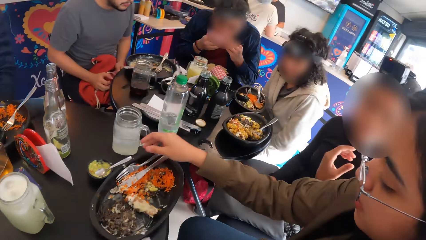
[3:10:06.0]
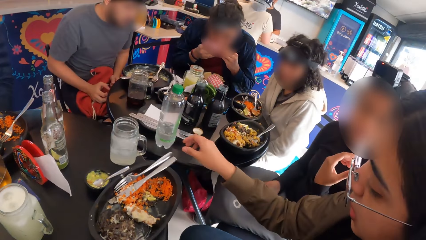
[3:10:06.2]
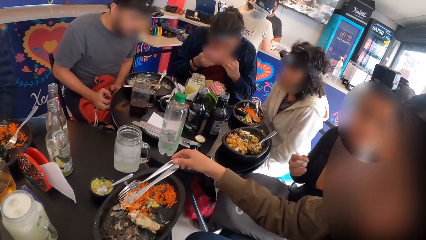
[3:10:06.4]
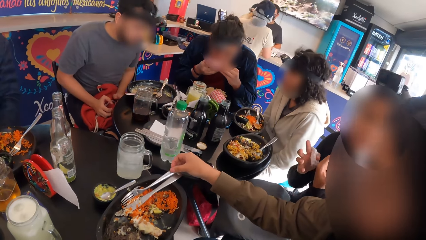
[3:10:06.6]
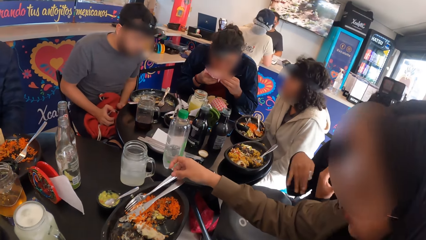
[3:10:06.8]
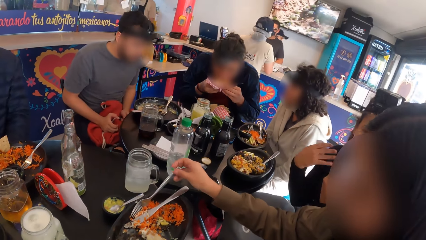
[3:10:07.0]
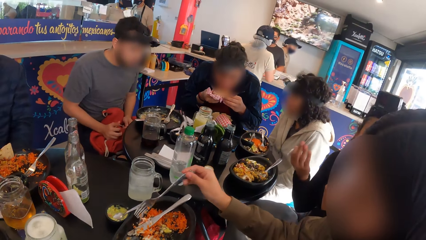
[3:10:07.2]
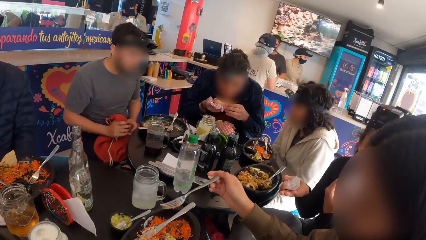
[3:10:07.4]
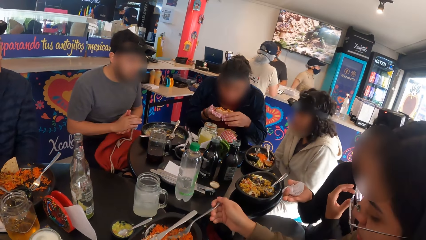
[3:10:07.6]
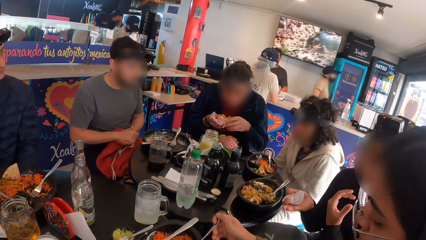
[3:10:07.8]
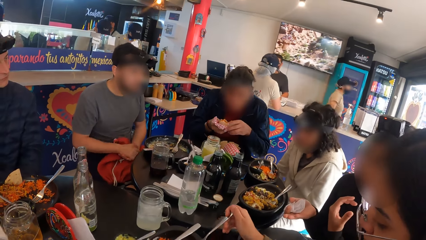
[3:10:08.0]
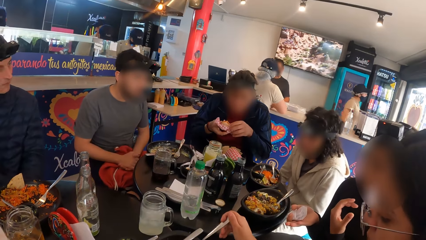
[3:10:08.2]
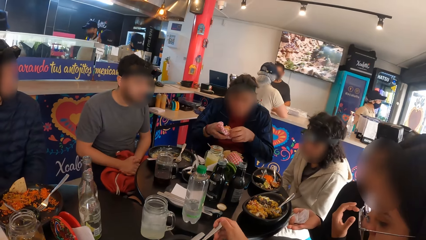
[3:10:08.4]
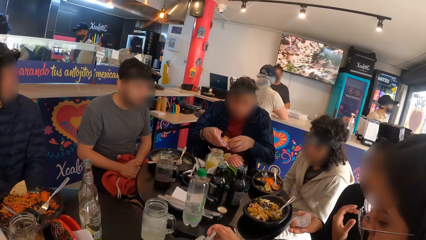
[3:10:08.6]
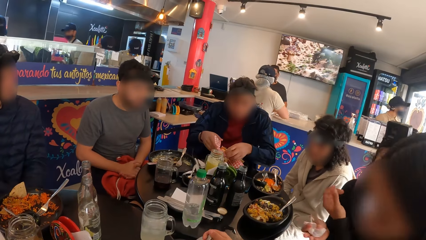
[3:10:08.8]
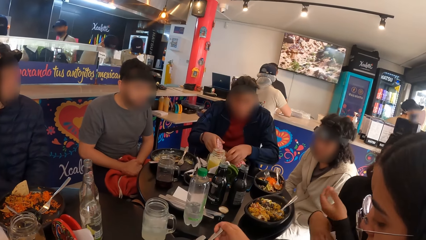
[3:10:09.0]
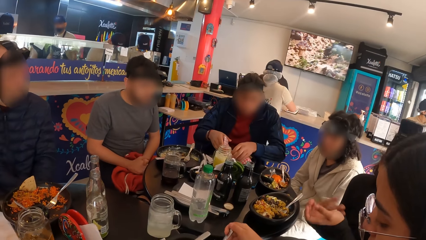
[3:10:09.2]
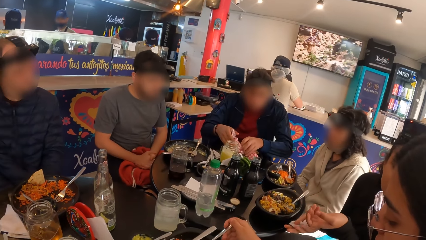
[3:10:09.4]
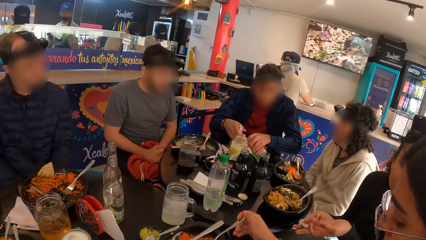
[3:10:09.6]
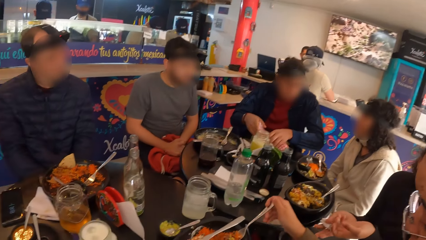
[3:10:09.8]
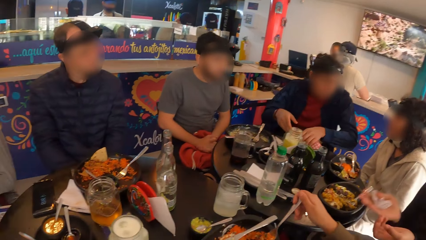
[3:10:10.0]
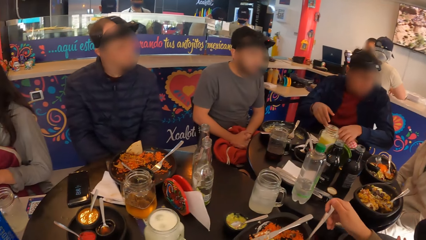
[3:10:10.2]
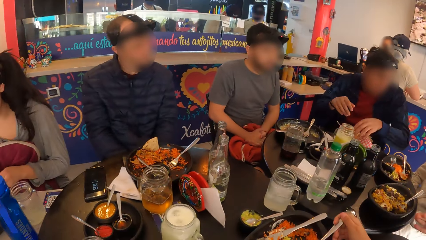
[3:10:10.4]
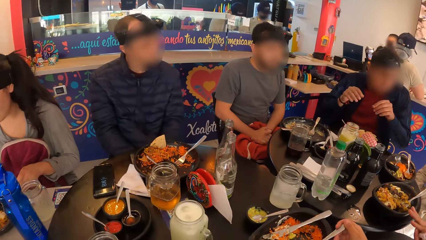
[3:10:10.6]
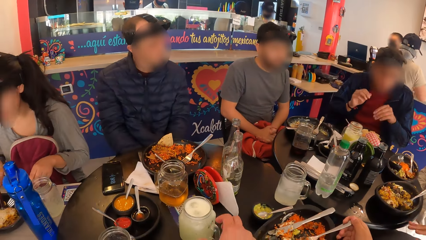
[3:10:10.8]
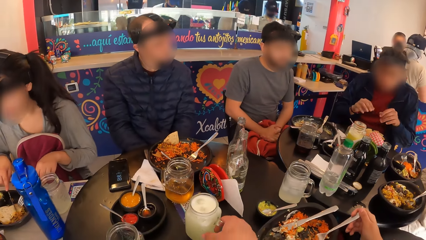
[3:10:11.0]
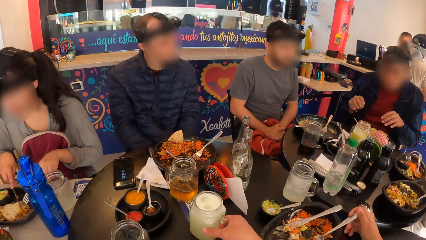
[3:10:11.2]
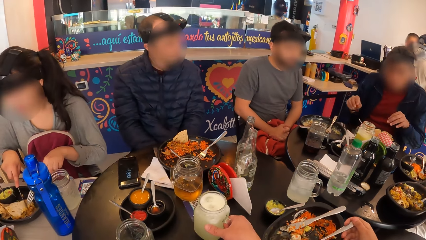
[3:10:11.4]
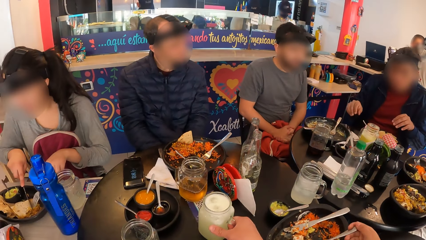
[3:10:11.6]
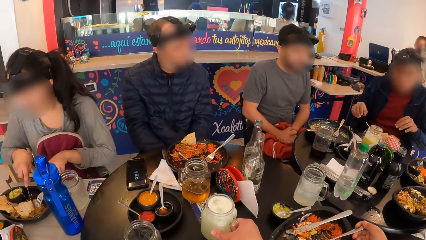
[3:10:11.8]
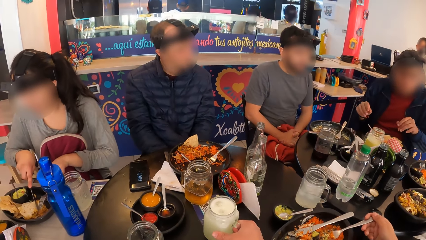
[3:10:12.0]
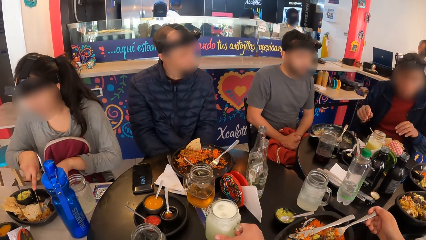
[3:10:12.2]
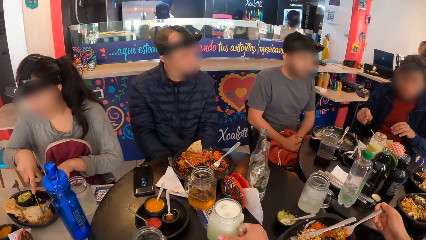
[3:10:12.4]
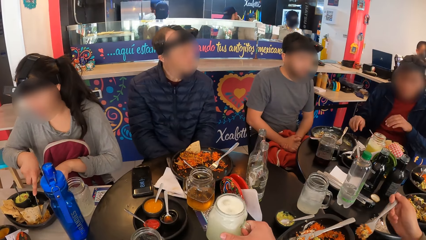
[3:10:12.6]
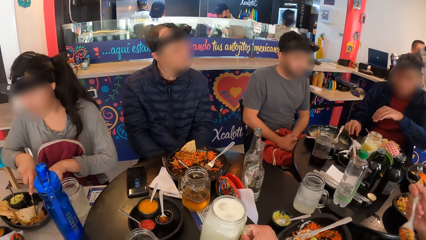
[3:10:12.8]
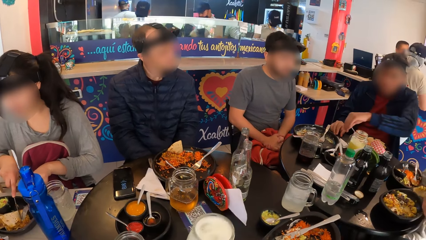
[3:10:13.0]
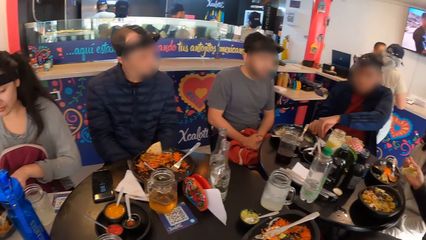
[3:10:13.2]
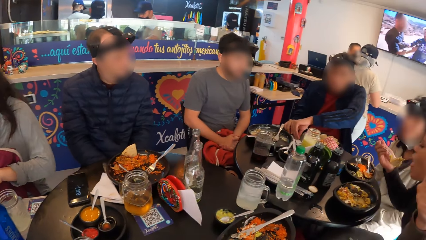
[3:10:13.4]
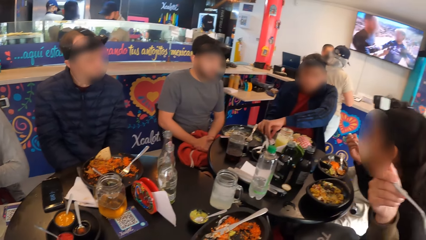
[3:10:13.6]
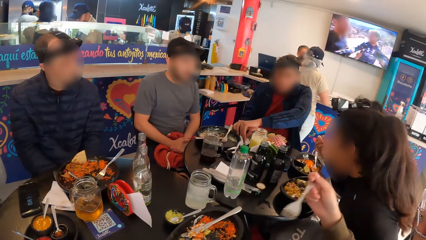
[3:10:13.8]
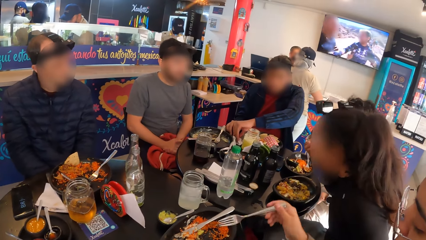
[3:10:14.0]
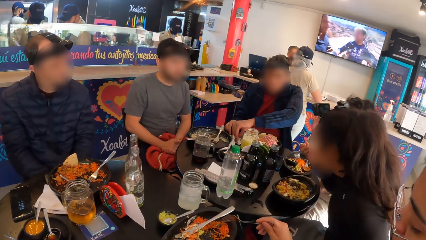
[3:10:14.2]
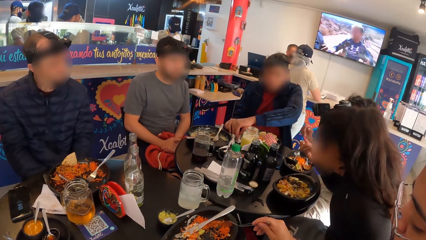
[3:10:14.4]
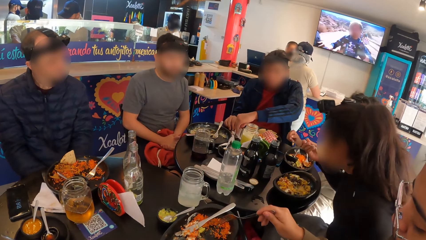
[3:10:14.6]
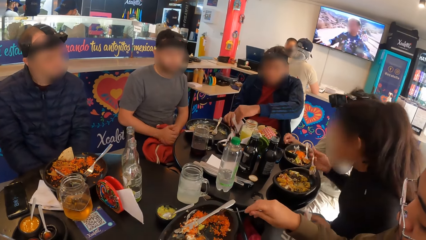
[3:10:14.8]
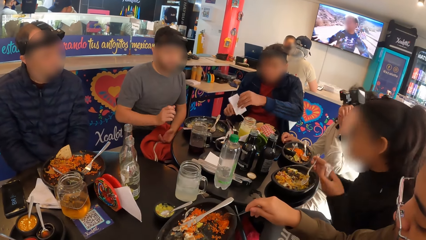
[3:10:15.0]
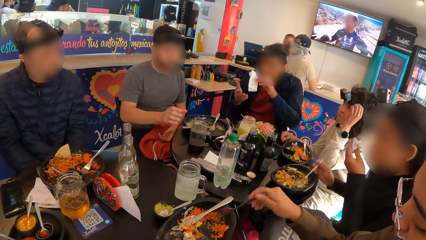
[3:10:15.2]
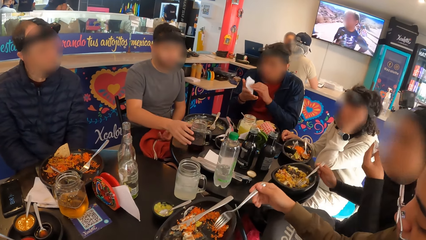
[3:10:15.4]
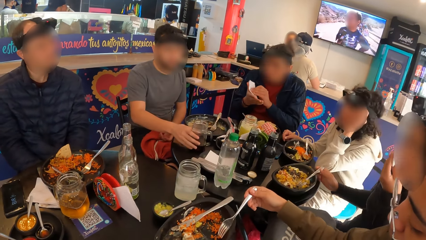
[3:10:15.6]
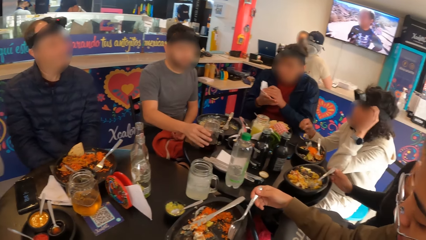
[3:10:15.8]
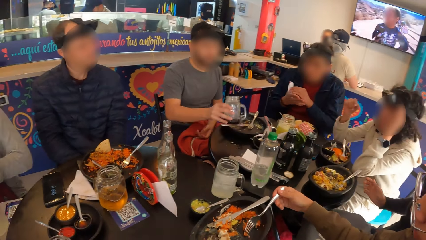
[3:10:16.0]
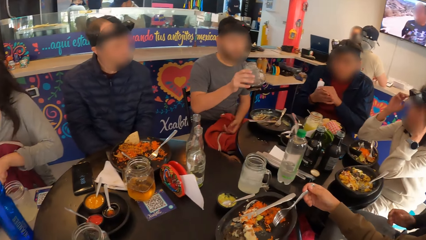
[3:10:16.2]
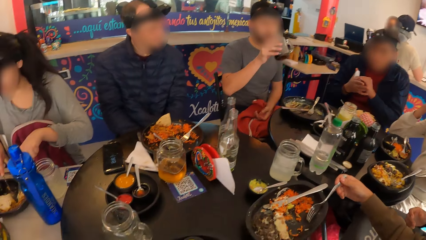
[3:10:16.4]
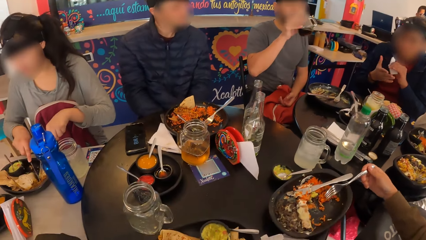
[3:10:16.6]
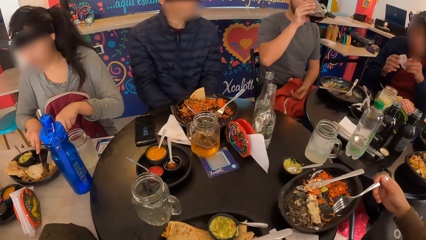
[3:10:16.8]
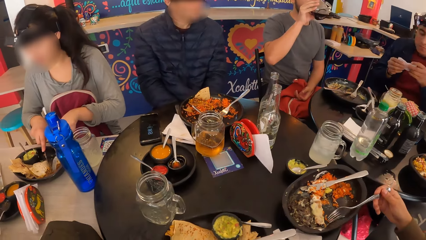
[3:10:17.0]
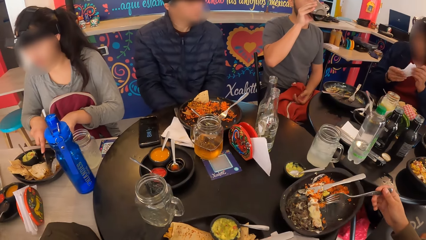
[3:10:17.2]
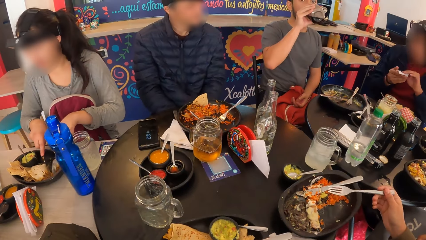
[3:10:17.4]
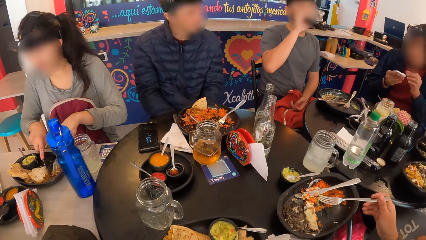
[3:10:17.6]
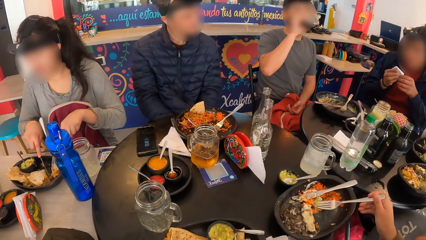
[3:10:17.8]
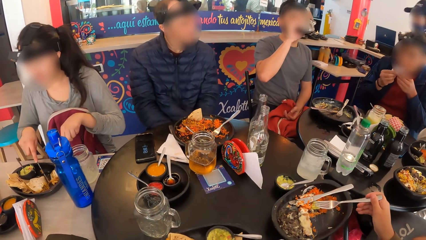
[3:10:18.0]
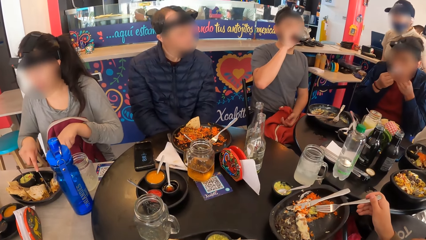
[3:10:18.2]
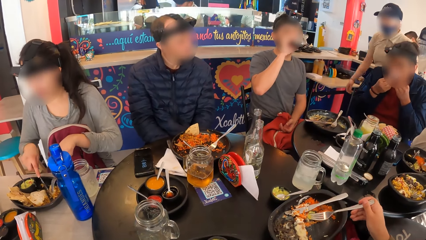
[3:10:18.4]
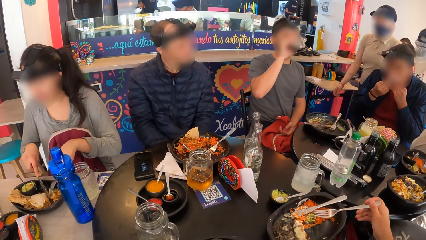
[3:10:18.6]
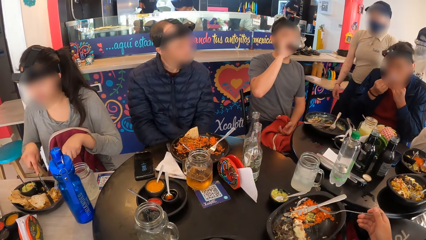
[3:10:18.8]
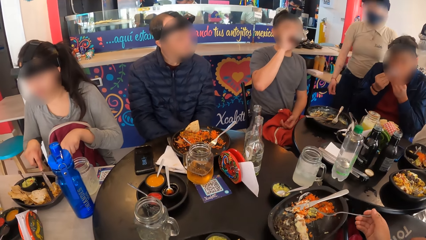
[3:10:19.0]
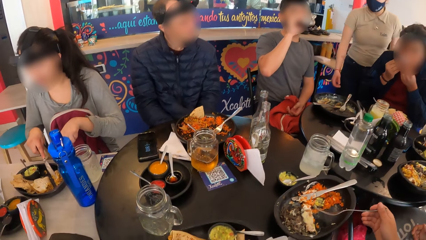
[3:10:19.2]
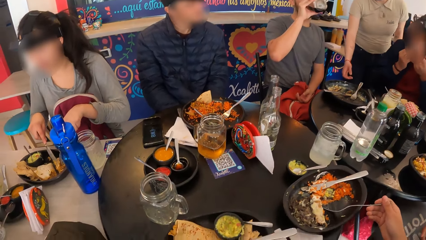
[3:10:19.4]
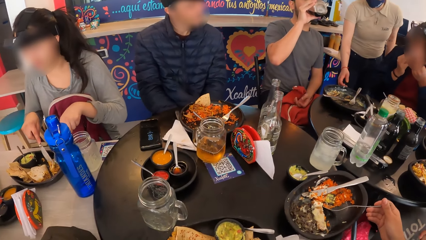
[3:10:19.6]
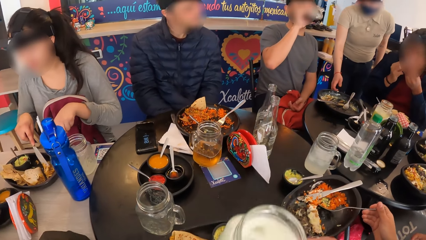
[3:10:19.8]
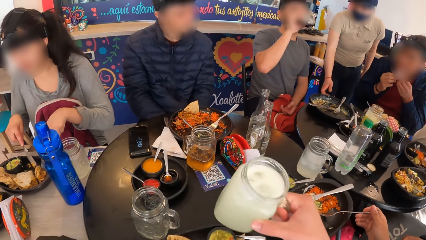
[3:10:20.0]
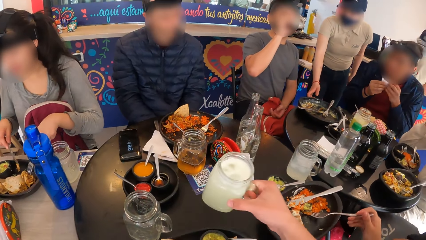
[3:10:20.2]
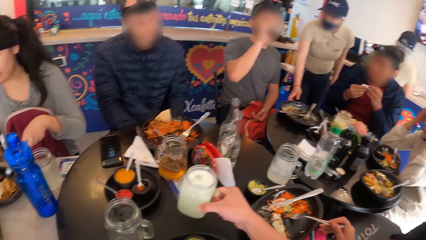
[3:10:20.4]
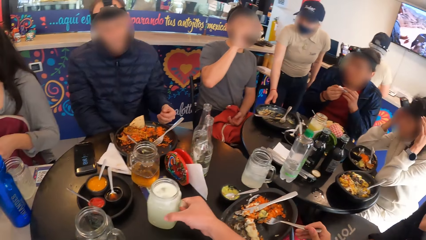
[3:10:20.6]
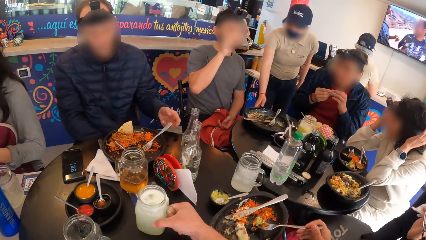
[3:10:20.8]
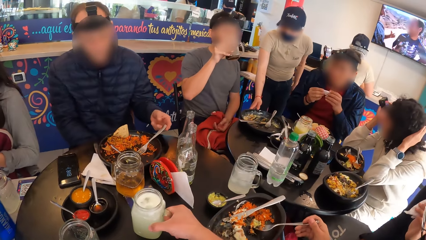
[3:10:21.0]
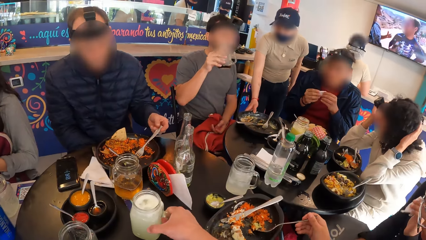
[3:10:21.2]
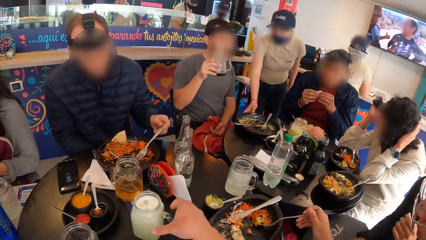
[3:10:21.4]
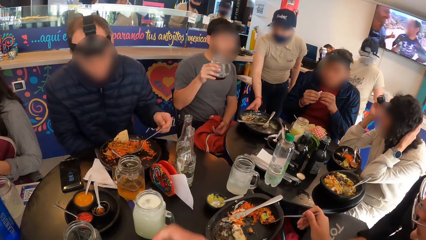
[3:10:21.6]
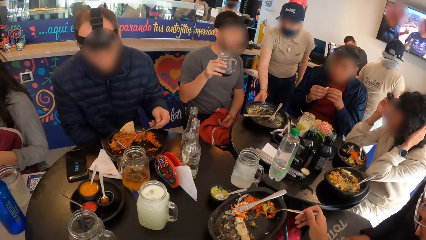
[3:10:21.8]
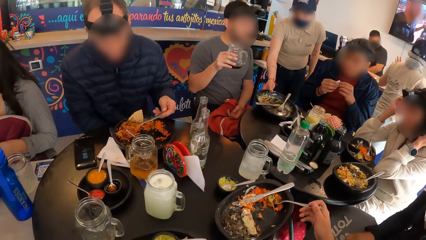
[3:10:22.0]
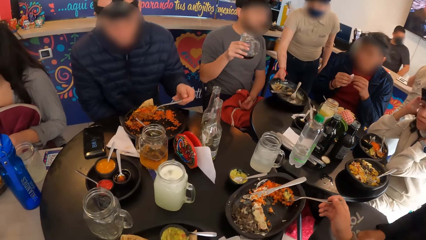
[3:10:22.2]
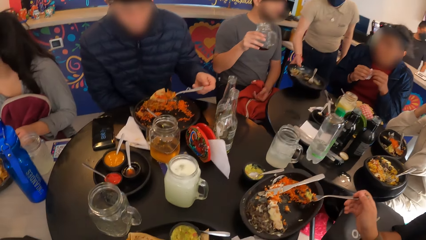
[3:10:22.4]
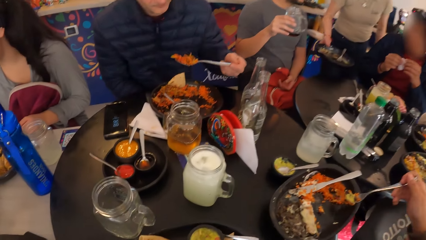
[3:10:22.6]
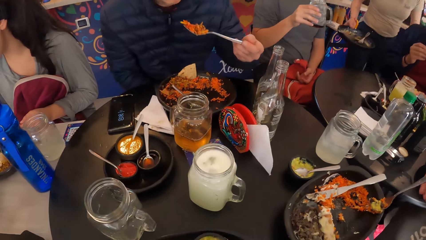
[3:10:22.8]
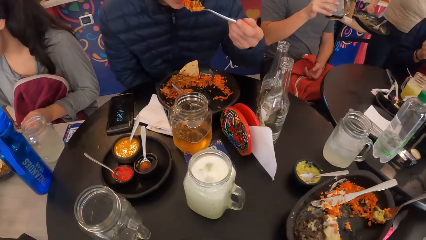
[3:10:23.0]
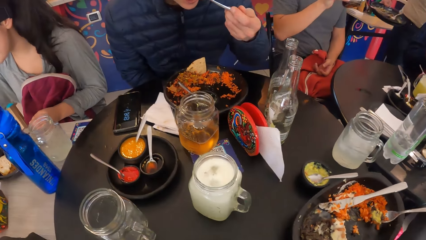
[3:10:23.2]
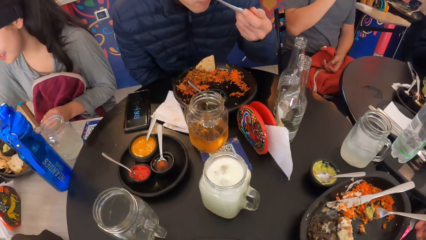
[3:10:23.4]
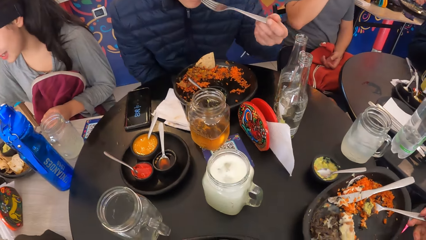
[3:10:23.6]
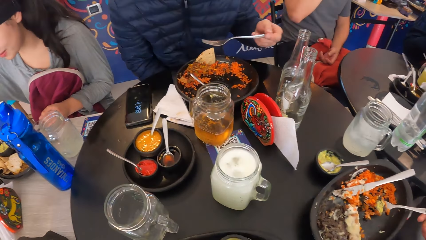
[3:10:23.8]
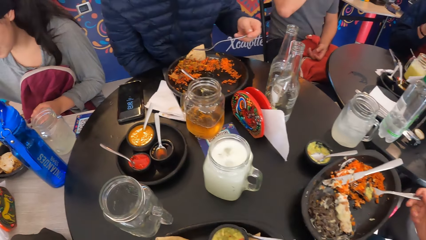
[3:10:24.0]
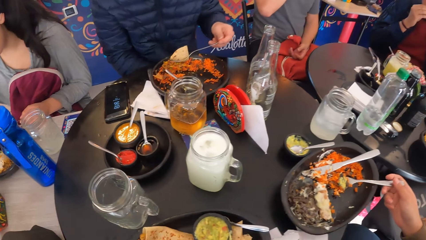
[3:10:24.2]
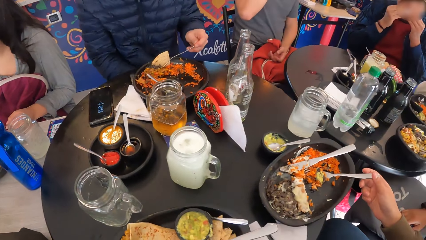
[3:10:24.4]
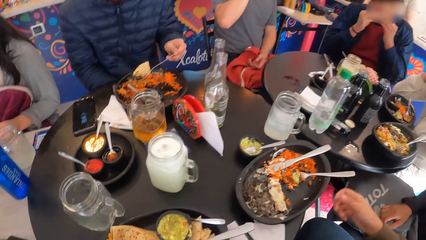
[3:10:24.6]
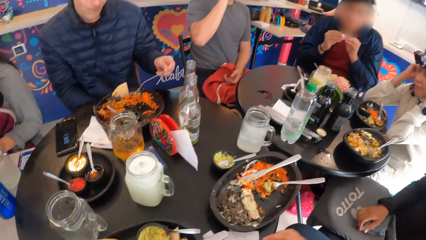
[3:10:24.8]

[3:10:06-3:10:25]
A man eats a taco with both hands. The camera wearer looks around. A woman takes the rice from the plate with the fork in her right hand. The man drops the taco on the table with both hands. Another woman cuts the taco with the fork and knife in both hands. The camera wearer picks up the cup of drink or milk from the table with his right hand. The first woman eats the rice from the plate with the fork in her right hand. The man picks up a serviette from the table with both hands. A third woman eats the rice from the plate with the fork in her right hand. The camera wearer drinks milk. He looks around. A fourth woman adjusts her hair with her left hand. Another man picks up the cup of drink on the table with his right hand. The fourth woman adjusts a camera on her head with both hands. The second man drinks the cup of drink on the table with his right hand. The first man wipes his mouth with the serviette in both hands. The camera wearer drinks milk. A waitress picks the plate from the table. The camera wearer drops the cup of drink on the table with his right hand. A third man takes the rice from the plate with the fork in his left hand. The camera wearer moves forward. The third man eats the rice with the fork in his left hand.
